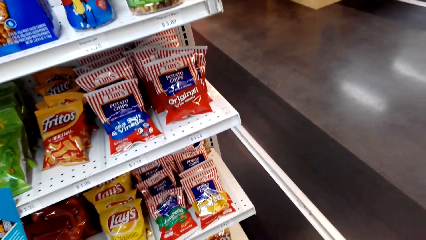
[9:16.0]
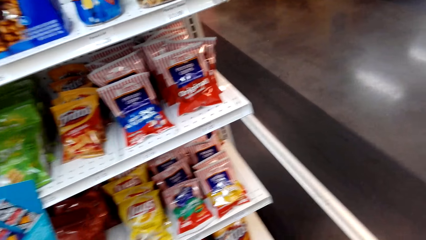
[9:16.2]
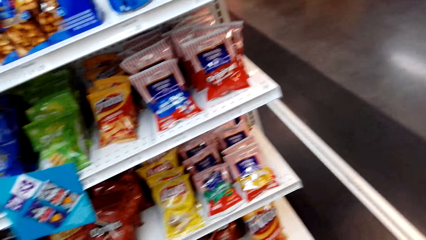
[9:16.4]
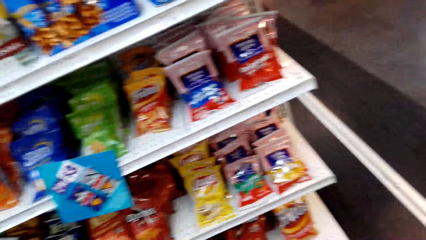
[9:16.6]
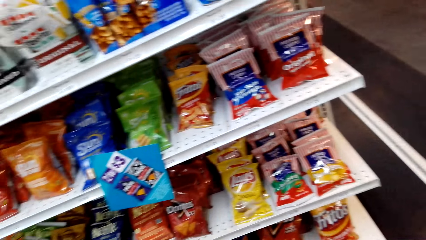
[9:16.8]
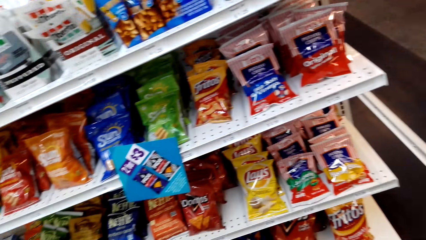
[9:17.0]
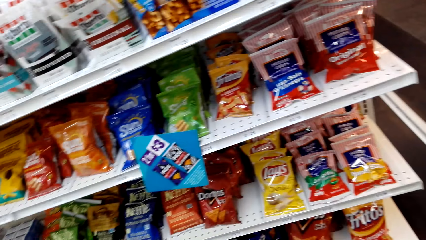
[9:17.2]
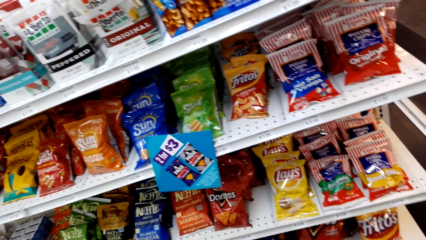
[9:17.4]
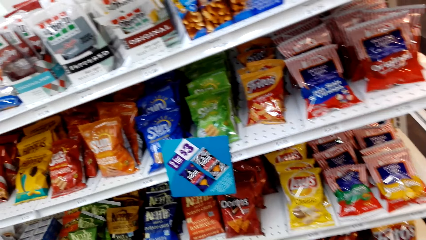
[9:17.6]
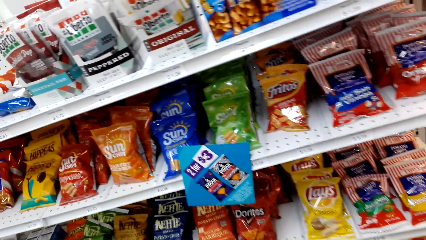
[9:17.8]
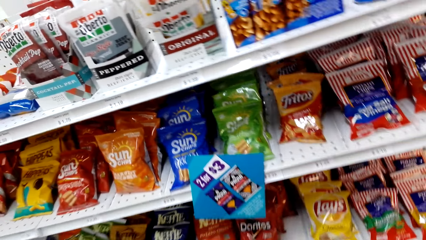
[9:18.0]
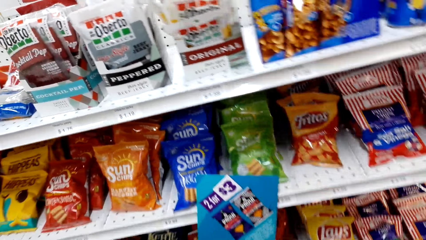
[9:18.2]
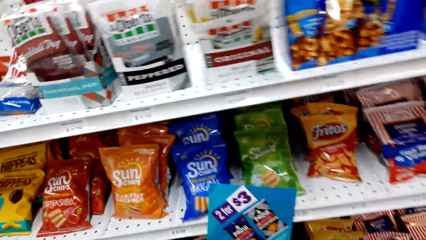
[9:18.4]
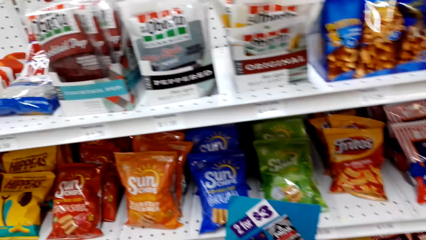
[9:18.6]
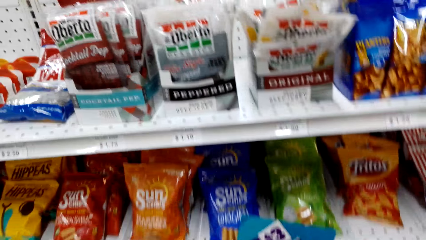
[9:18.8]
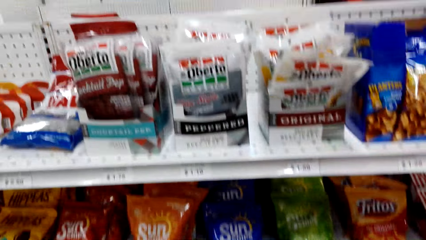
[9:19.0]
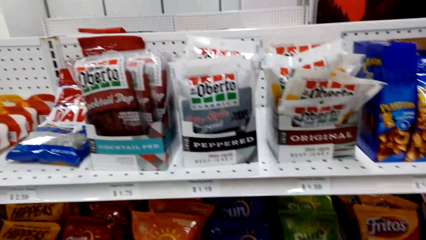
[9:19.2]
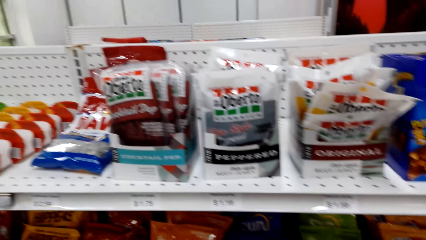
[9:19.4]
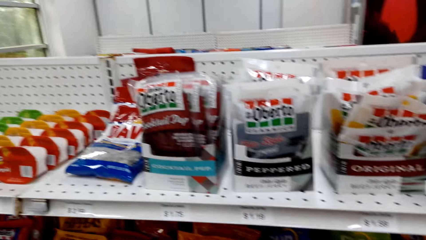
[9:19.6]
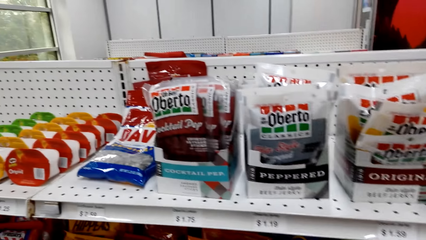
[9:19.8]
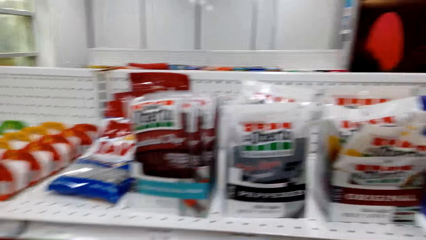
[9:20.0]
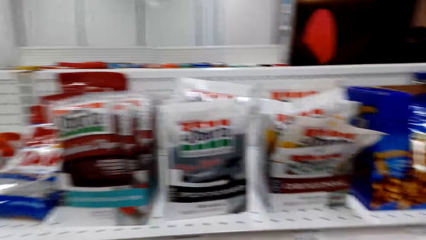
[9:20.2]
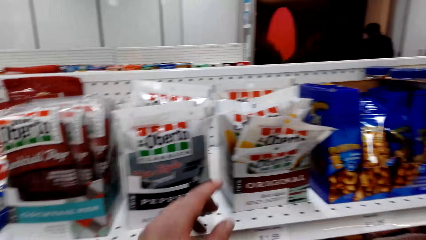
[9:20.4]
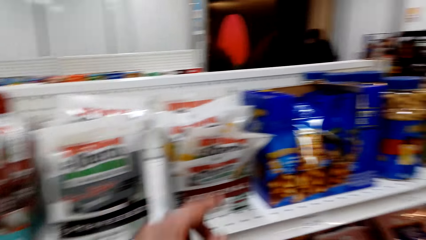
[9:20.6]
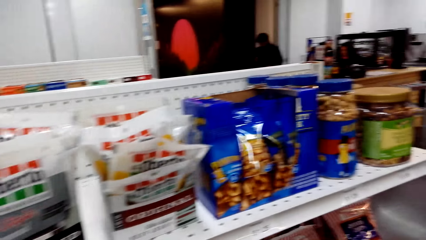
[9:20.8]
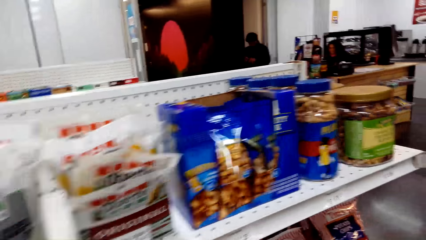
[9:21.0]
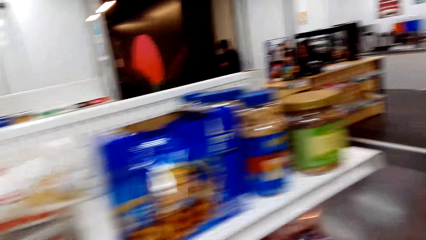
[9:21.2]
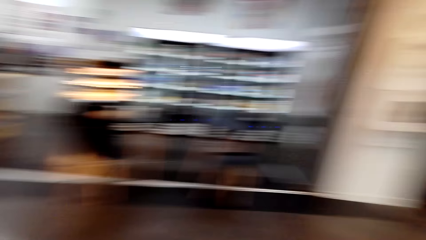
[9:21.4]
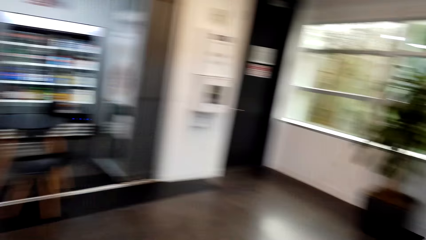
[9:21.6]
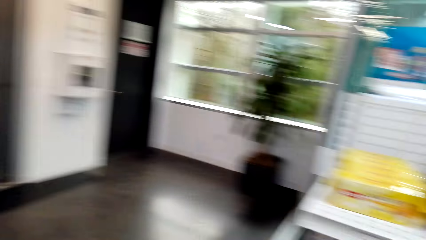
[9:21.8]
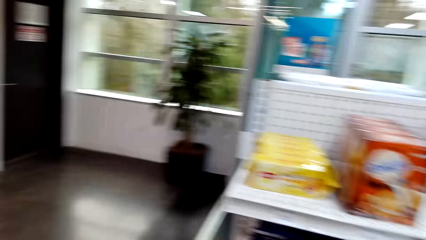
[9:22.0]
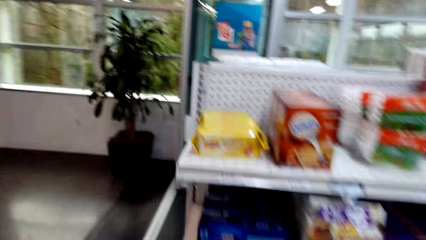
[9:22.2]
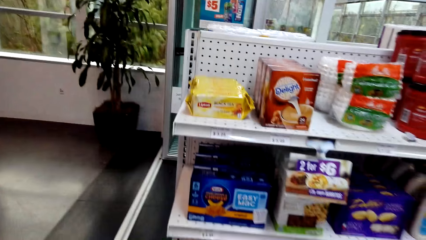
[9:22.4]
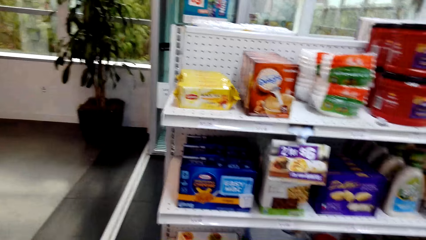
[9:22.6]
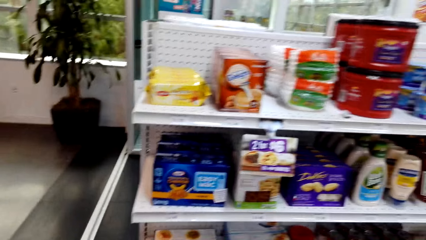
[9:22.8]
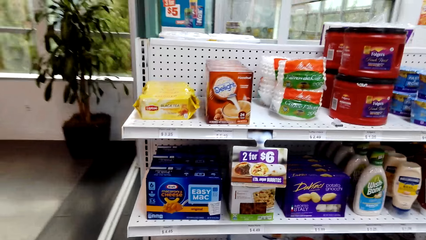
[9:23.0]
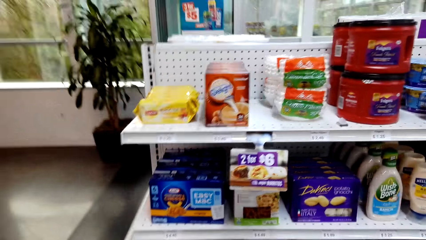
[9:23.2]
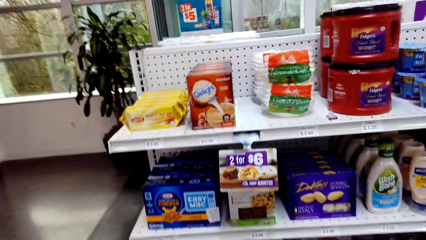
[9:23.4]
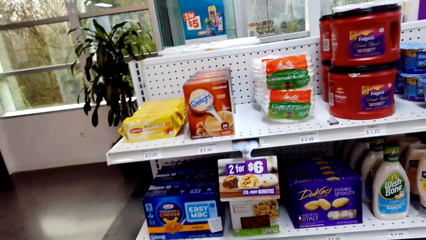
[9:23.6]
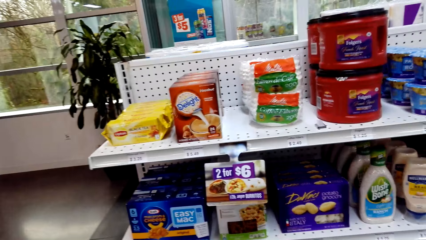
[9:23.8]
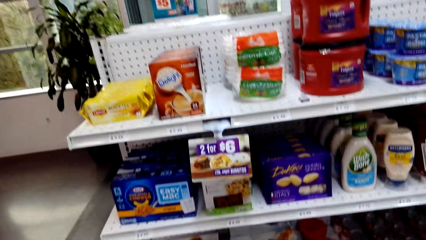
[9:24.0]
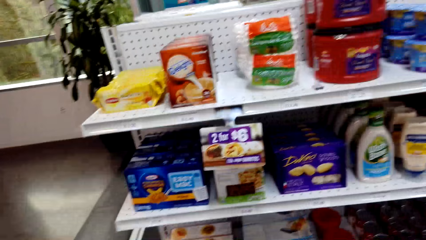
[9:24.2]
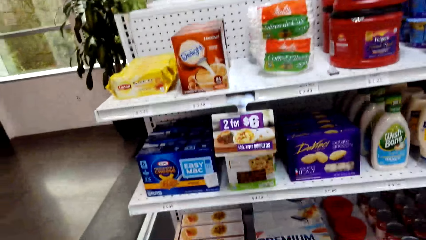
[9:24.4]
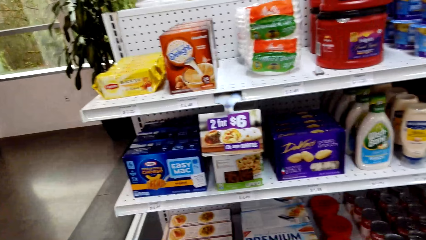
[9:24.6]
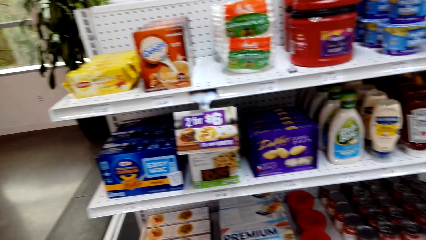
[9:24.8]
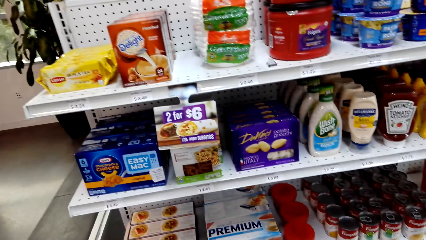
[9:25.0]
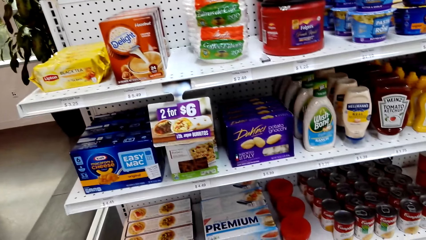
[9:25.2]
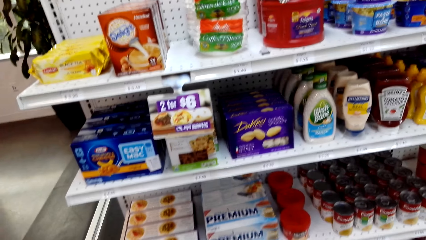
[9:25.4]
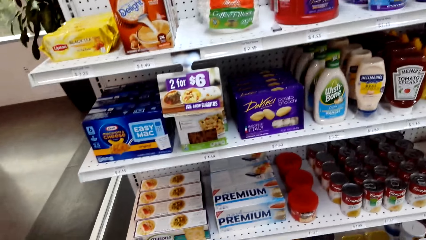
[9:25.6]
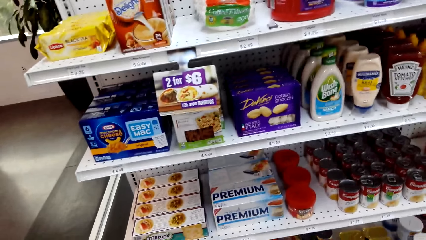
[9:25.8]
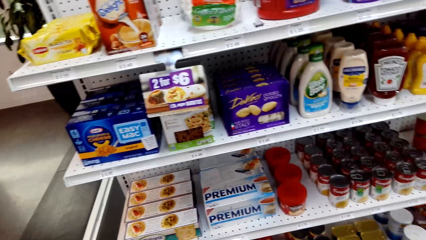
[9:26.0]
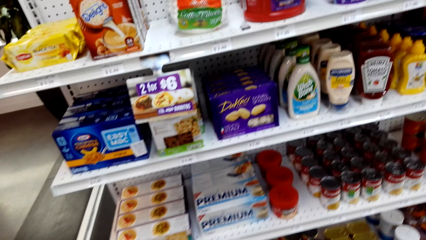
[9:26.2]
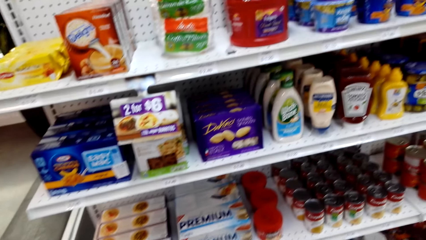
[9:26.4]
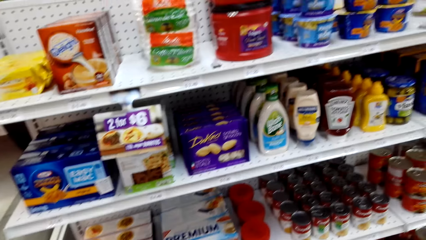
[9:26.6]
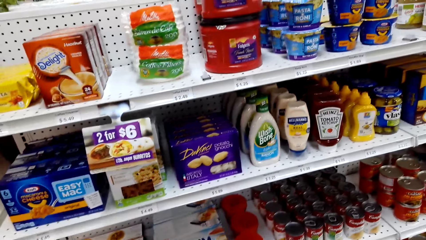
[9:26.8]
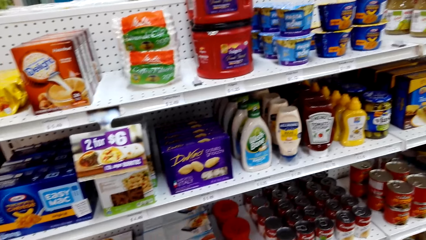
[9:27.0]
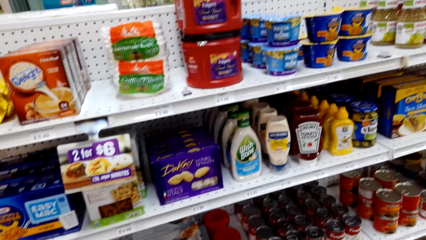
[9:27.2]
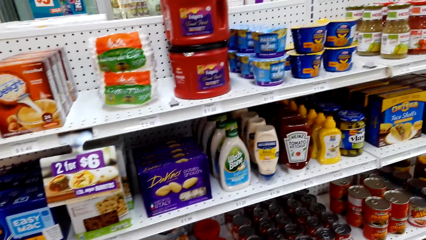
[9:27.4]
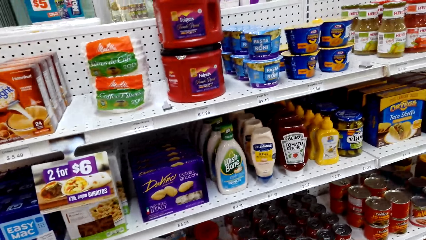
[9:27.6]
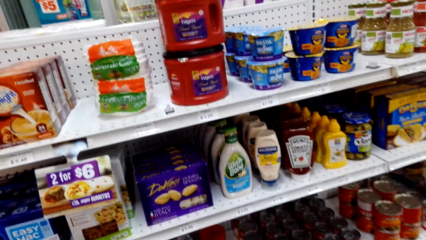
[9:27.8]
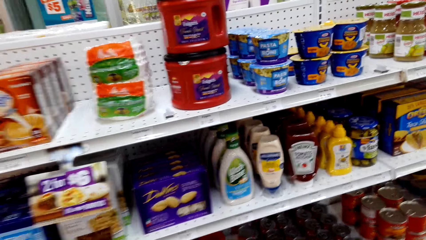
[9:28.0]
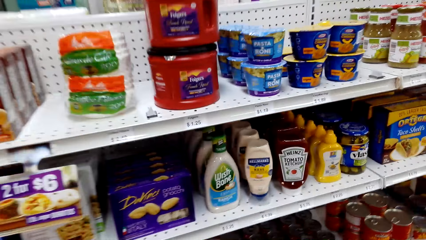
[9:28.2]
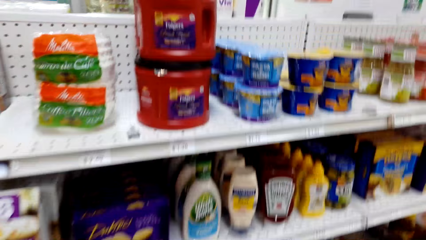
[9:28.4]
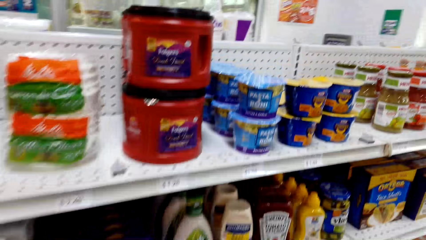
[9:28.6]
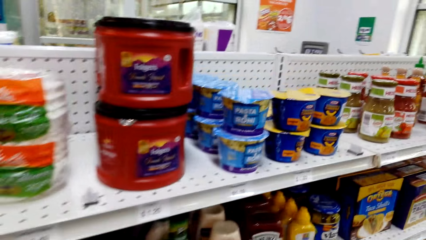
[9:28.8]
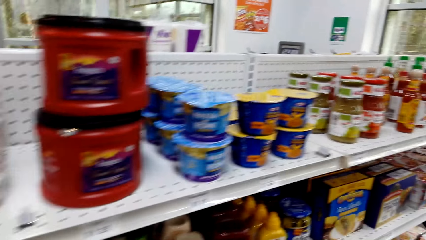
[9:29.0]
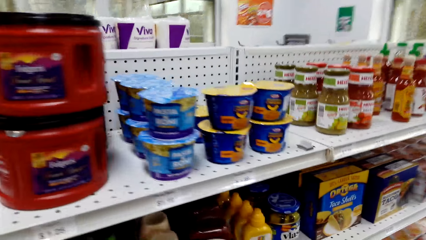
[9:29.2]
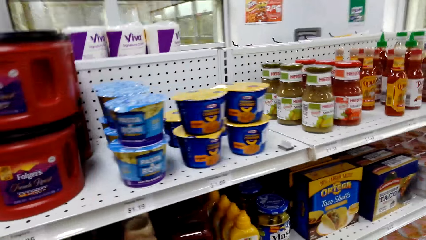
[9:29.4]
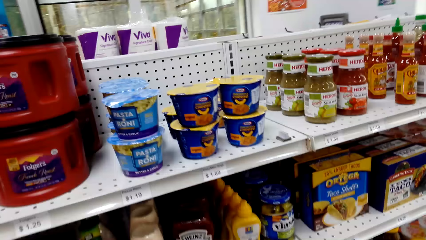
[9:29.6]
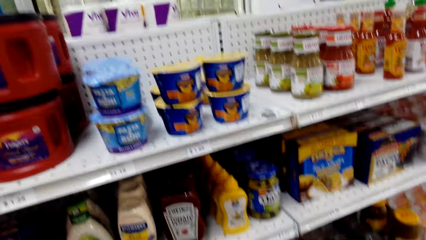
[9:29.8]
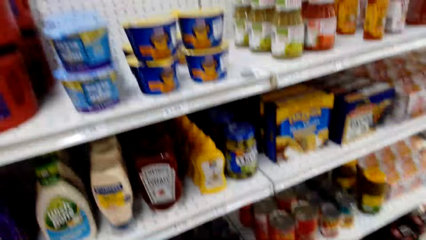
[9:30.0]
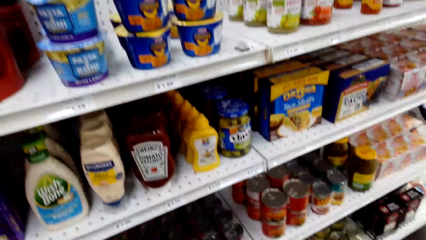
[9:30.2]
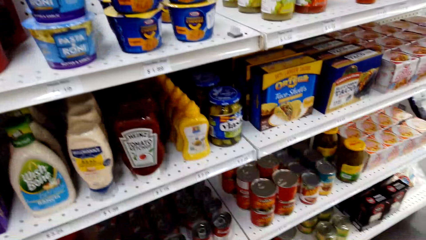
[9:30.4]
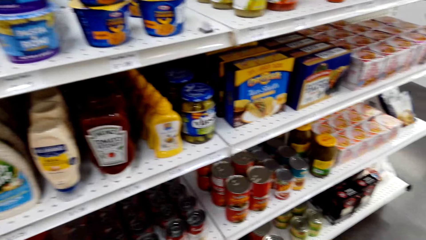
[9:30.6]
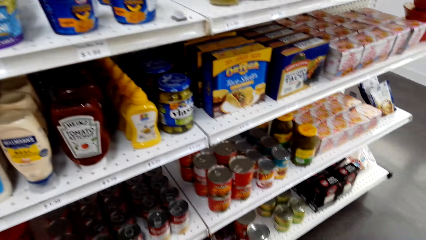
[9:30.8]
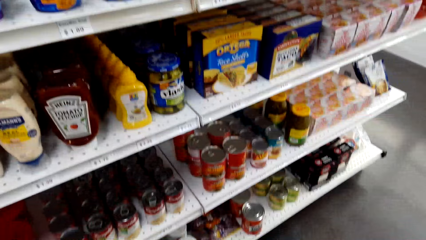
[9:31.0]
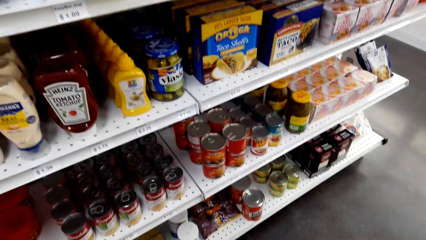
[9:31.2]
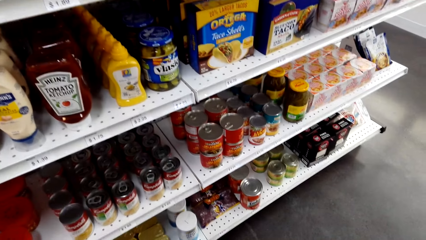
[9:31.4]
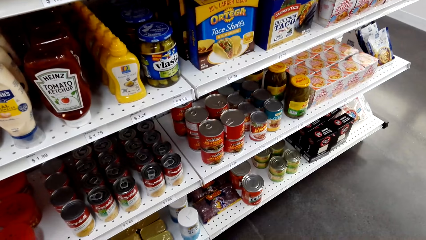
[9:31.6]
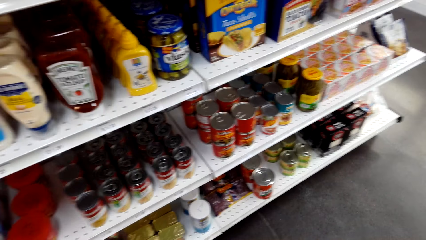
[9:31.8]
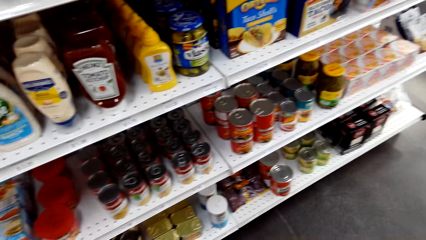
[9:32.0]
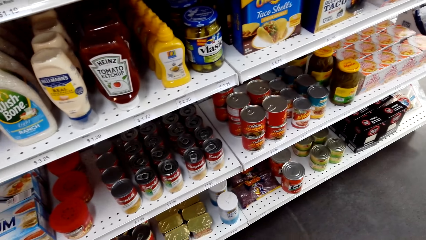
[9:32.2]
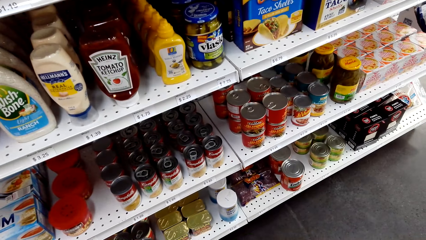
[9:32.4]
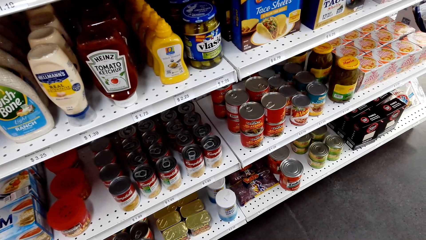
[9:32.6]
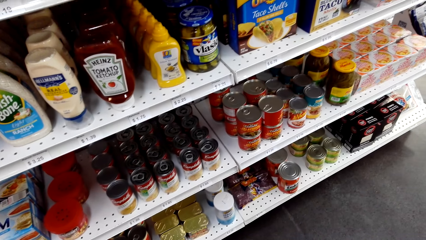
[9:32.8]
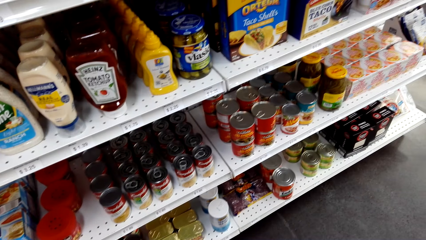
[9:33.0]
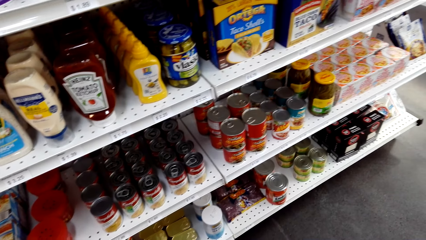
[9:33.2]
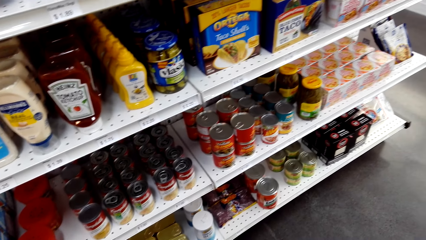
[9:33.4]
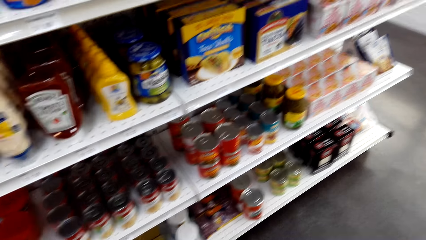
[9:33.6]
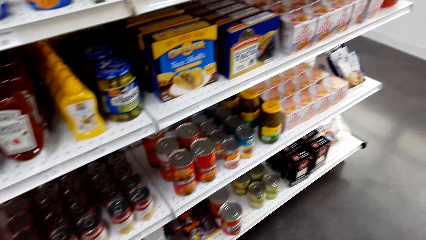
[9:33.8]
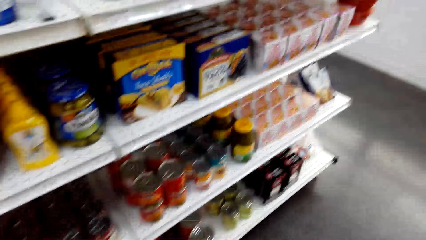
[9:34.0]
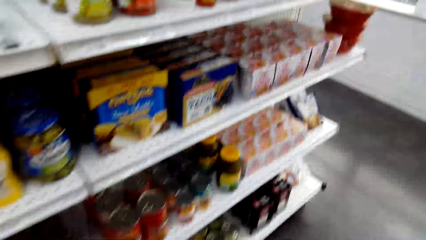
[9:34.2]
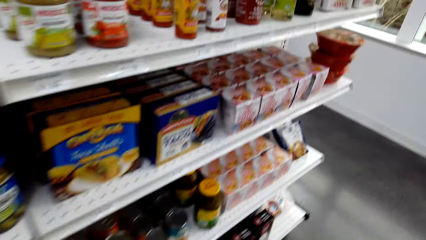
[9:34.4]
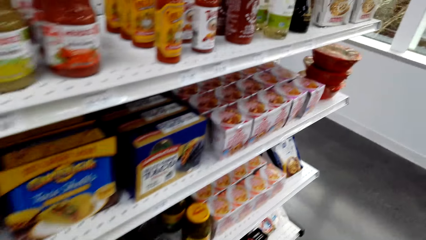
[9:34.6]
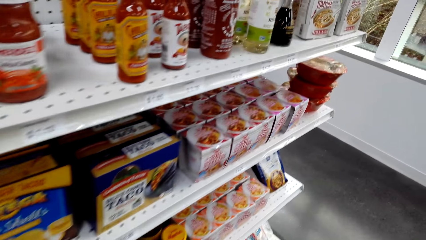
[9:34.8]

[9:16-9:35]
The camera wearer moves around the supermarket. They look at the items in the shelf.
